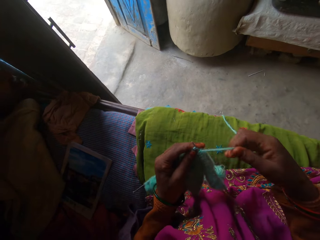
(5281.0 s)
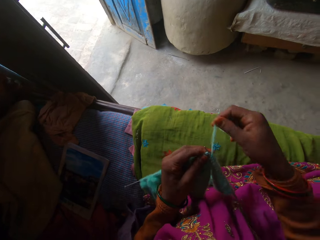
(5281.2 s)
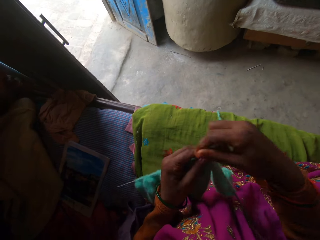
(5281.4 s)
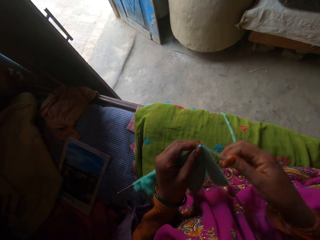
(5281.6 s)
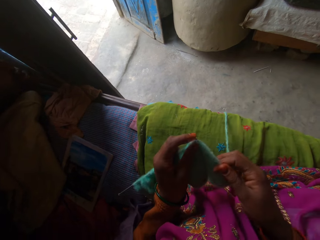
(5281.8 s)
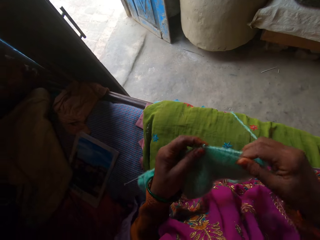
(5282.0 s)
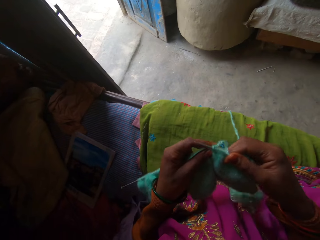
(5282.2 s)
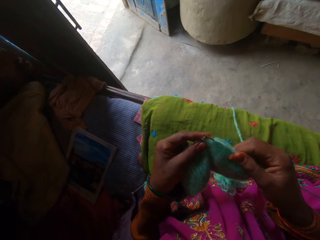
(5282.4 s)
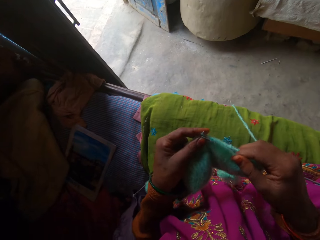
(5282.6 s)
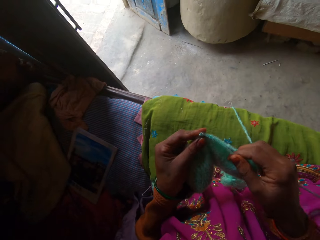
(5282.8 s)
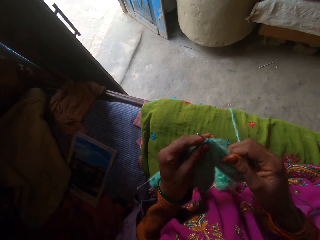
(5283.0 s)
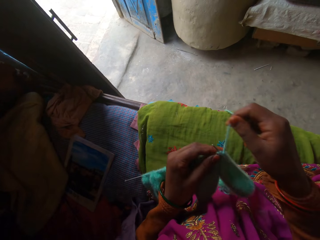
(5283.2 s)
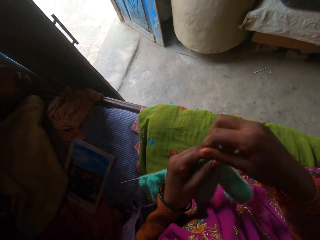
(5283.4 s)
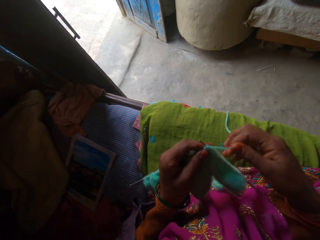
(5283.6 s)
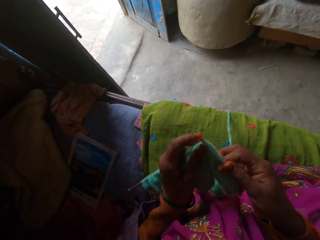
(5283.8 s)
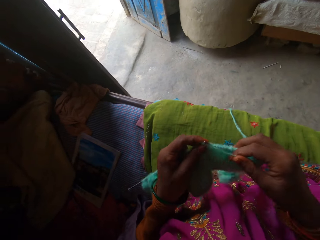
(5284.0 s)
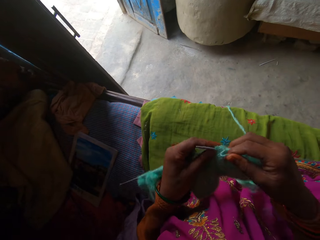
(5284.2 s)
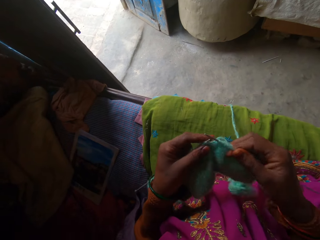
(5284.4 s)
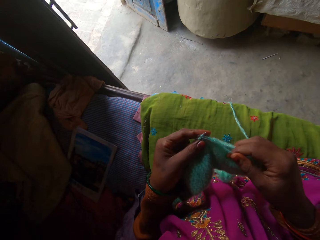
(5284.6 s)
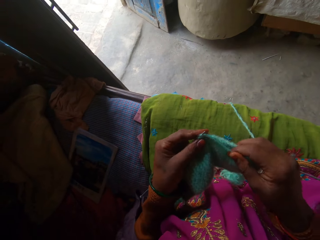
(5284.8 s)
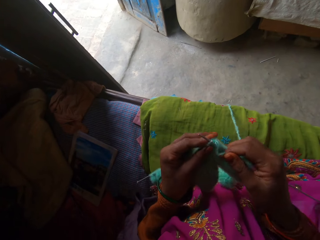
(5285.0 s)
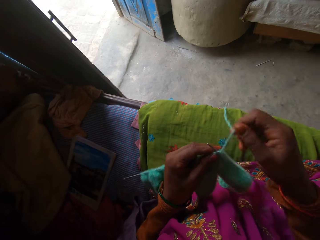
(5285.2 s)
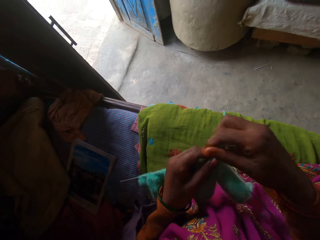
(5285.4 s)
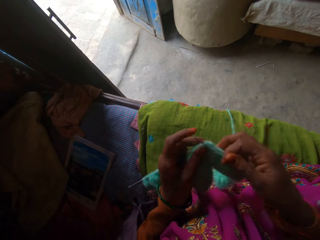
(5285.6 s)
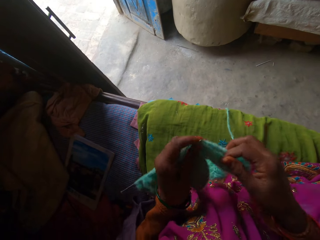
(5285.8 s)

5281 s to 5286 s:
The camera wearer weaves the cloth.
